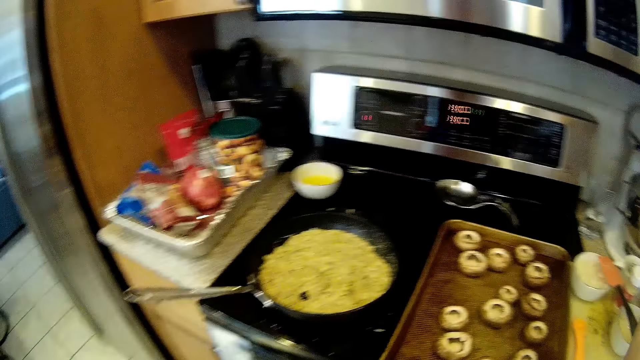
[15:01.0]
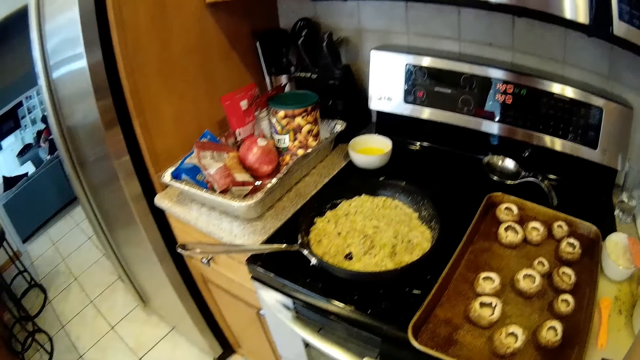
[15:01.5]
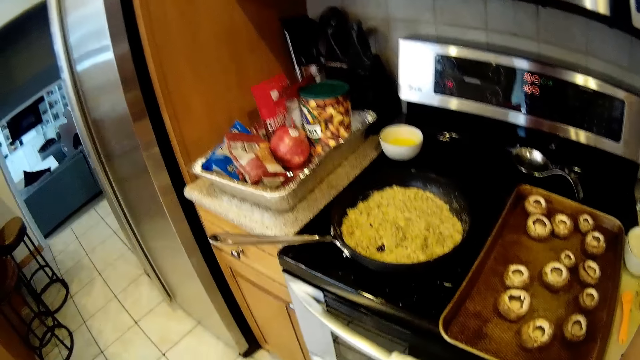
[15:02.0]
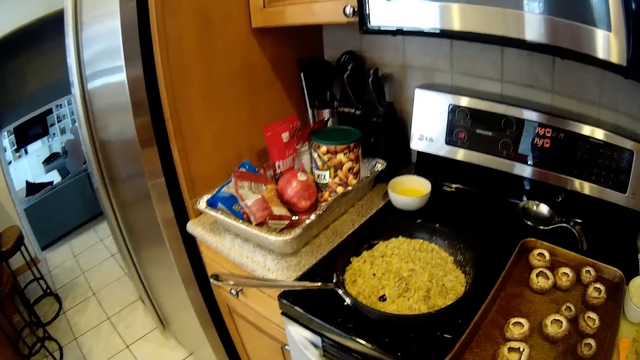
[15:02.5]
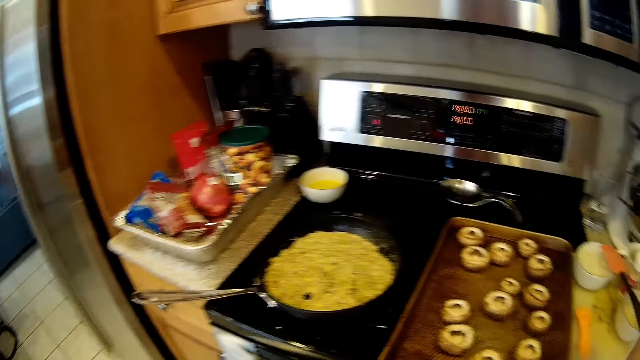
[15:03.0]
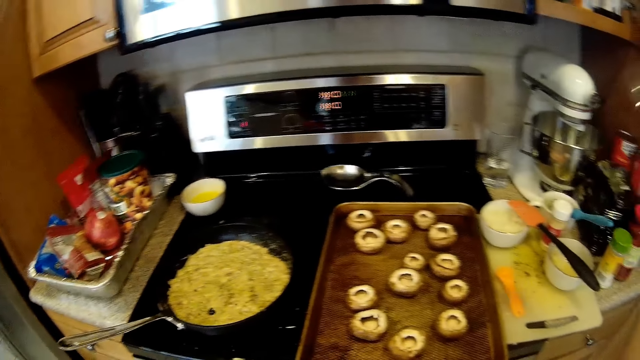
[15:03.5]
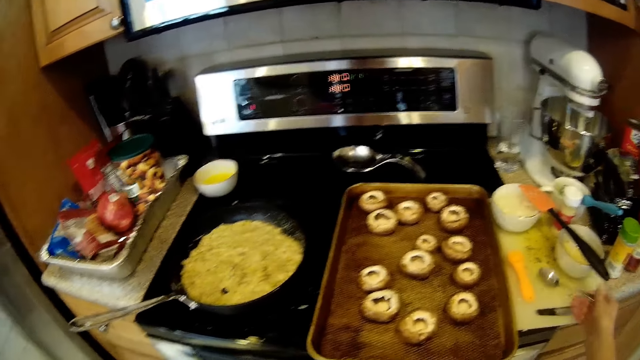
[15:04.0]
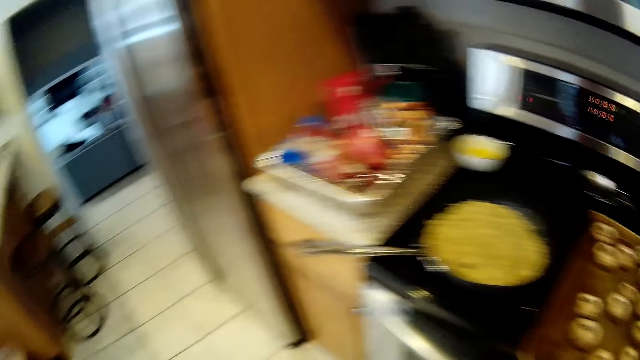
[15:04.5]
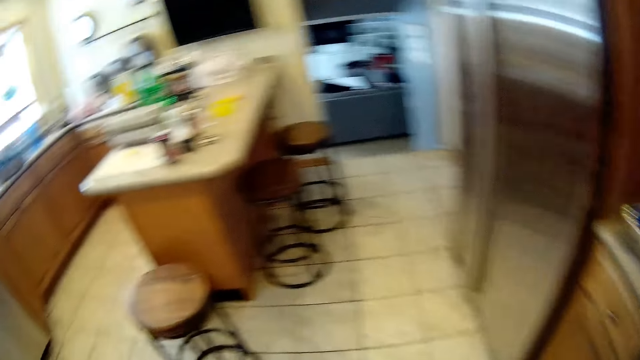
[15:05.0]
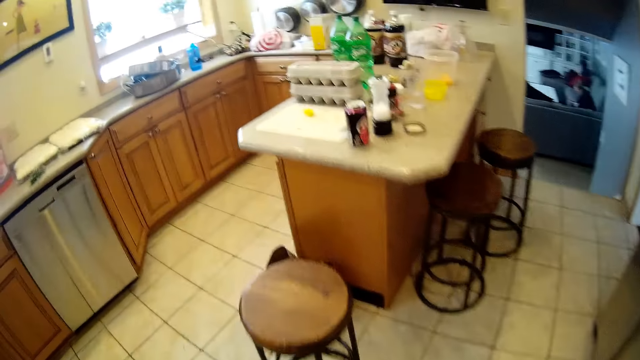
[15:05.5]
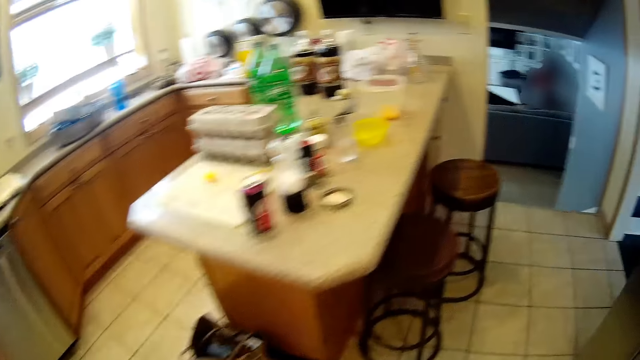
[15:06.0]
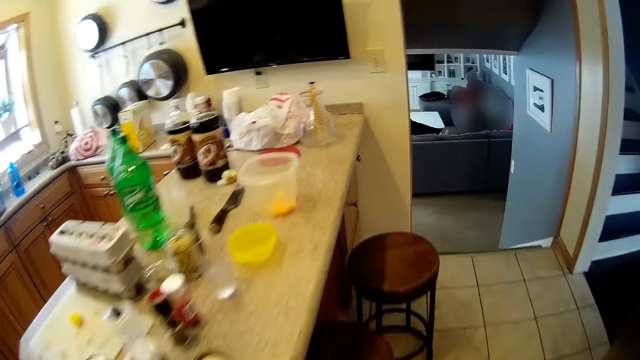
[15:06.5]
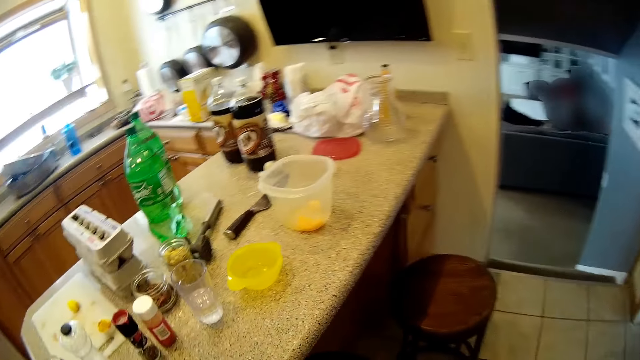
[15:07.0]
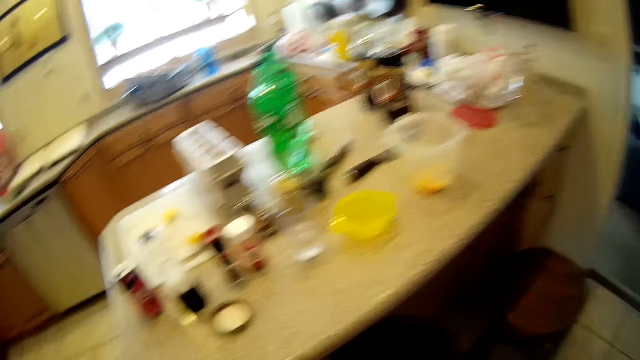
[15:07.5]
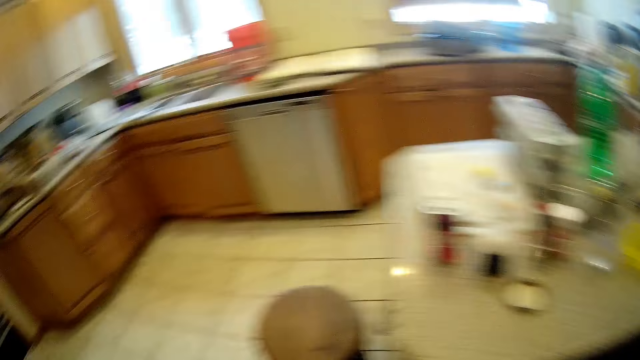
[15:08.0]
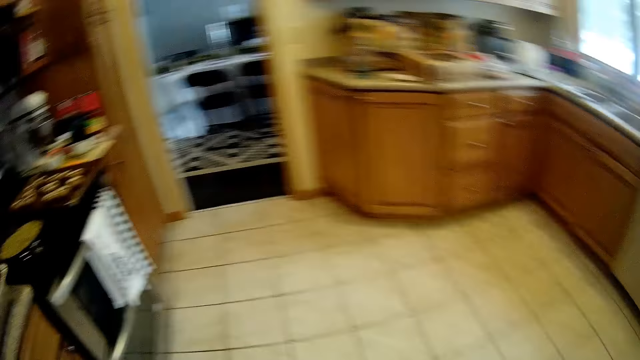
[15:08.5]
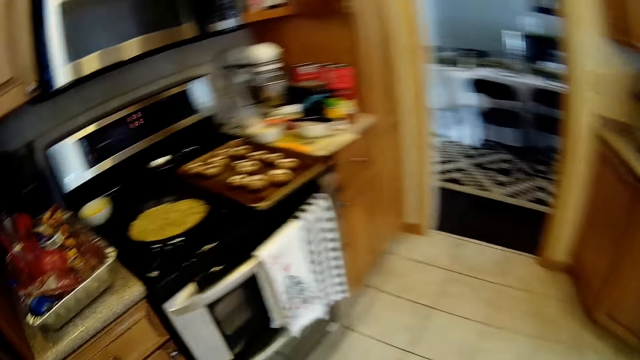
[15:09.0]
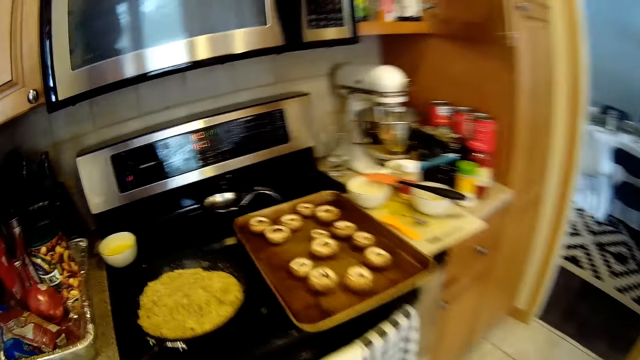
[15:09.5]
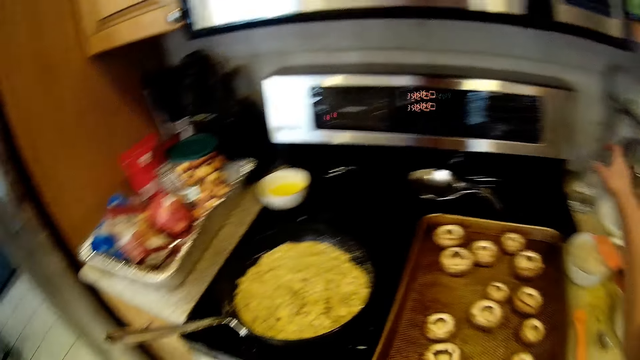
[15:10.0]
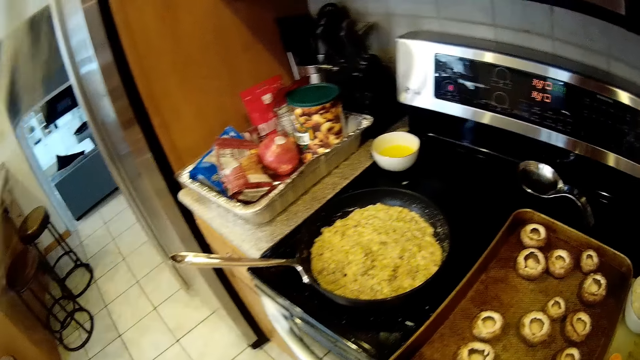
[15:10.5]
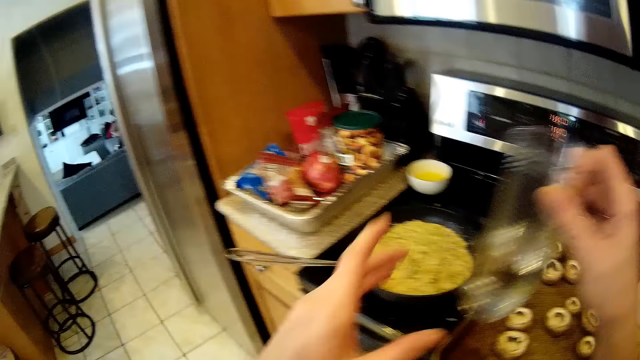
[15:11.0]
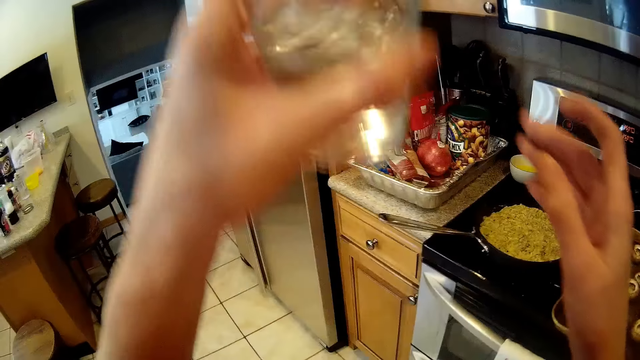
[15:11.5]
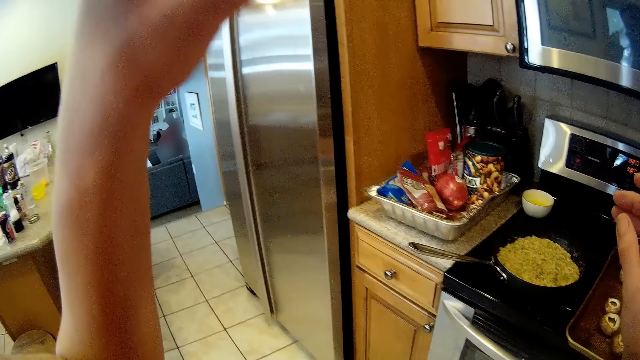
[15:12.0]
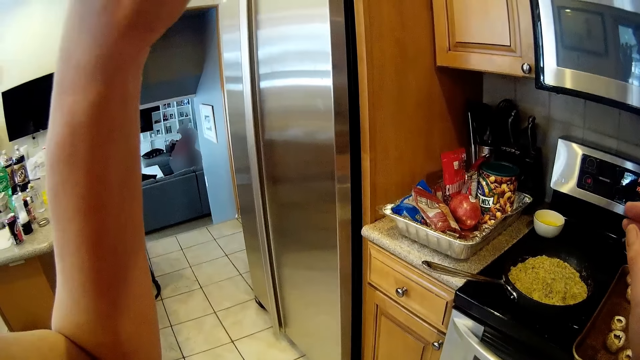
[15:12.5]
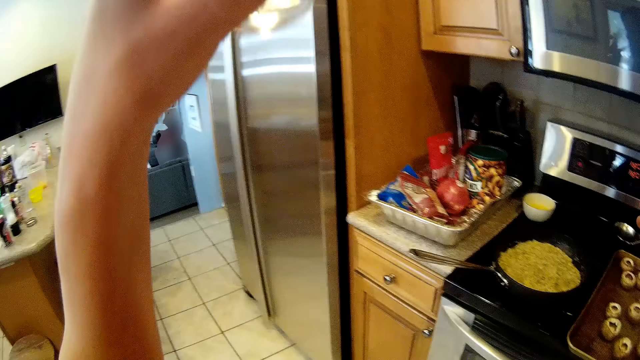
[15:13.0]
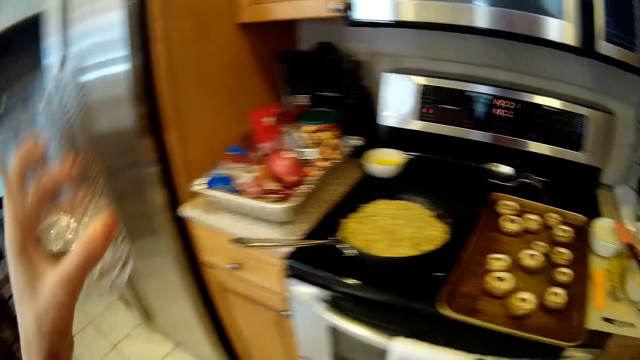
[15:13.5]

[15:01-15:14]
The camera wearer drops the spoon on the kitchen slab. They walk towards the kitchen island. They walk to the gas cooker. They take the cup from the kitchen slab. They drink water from the cup.

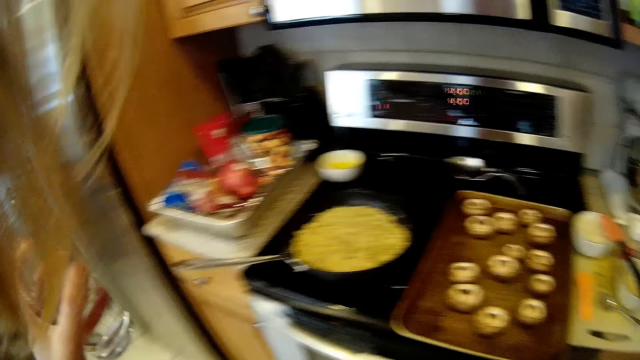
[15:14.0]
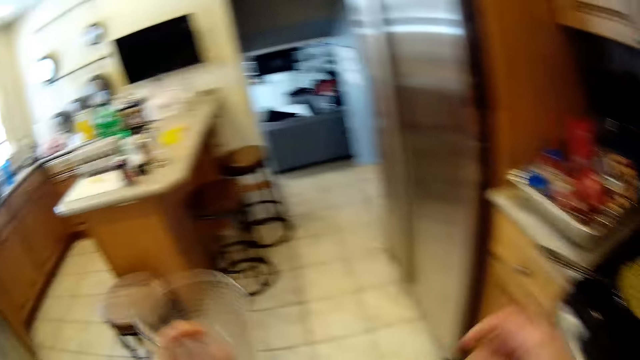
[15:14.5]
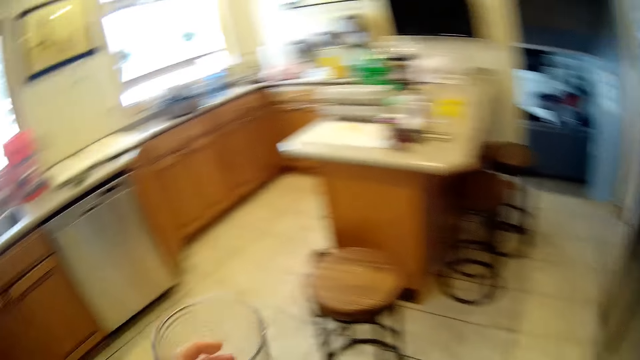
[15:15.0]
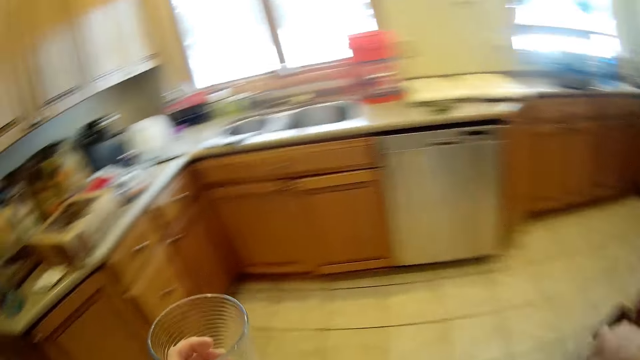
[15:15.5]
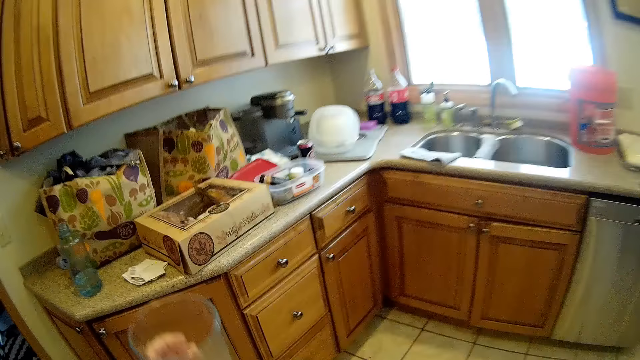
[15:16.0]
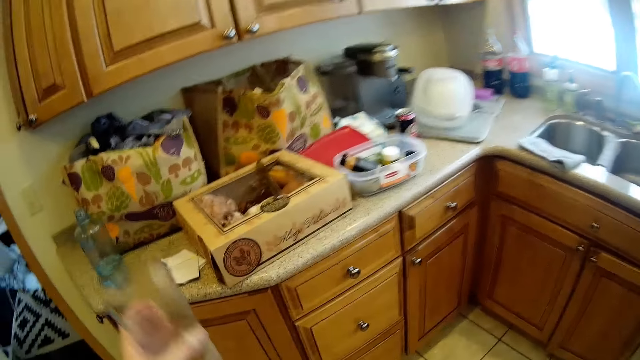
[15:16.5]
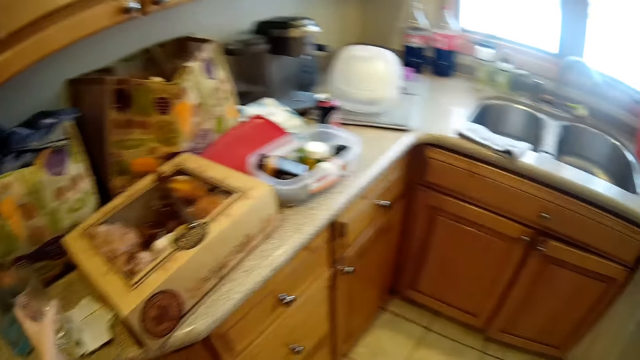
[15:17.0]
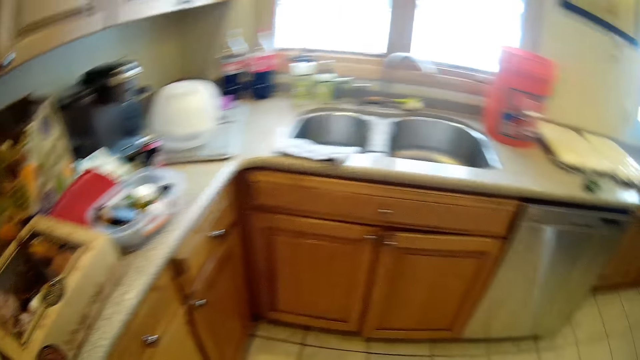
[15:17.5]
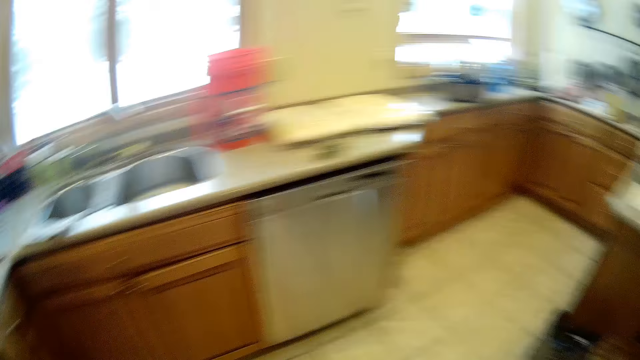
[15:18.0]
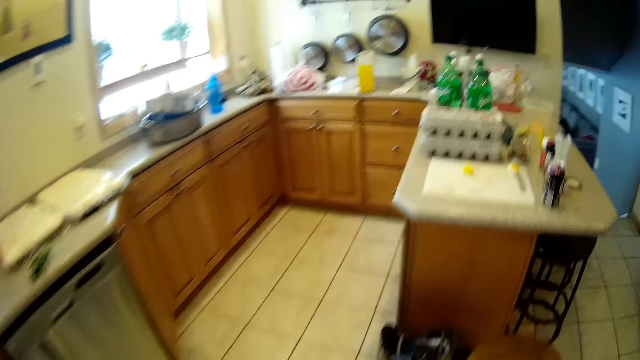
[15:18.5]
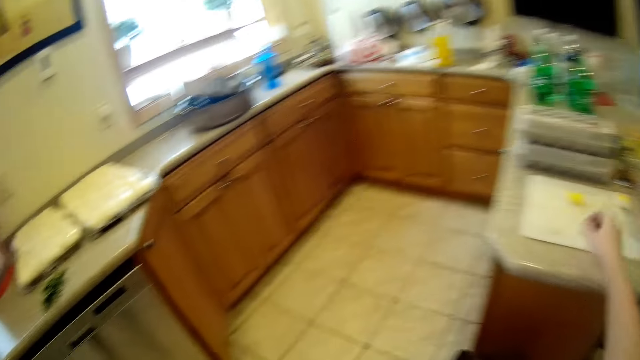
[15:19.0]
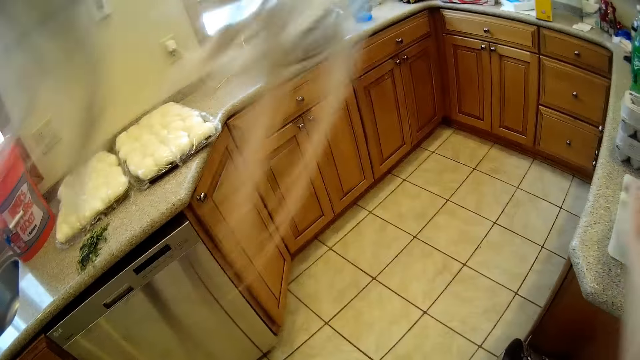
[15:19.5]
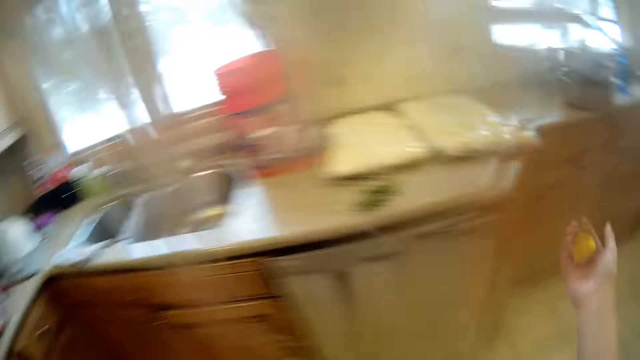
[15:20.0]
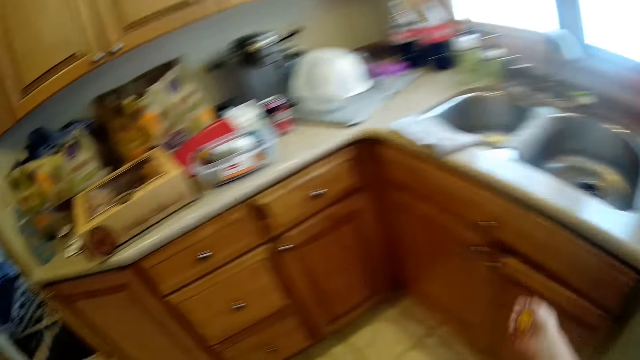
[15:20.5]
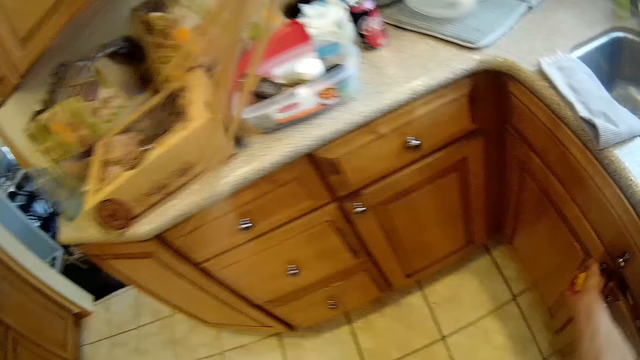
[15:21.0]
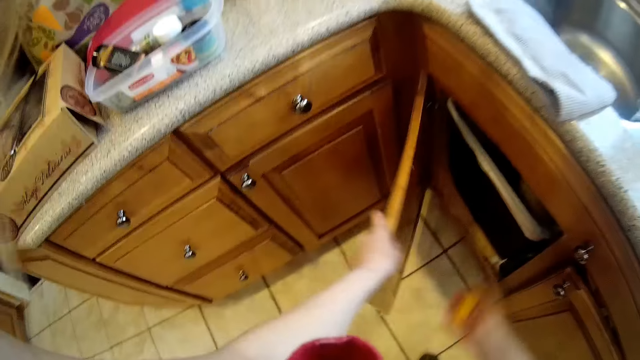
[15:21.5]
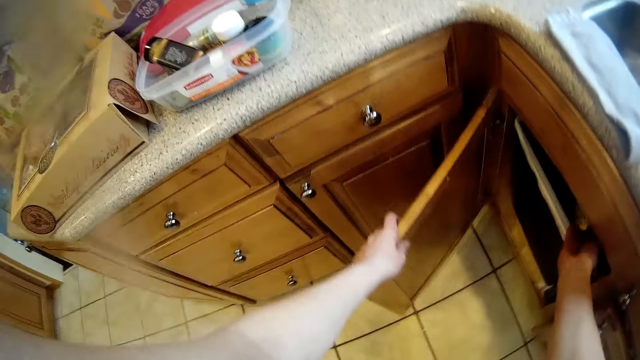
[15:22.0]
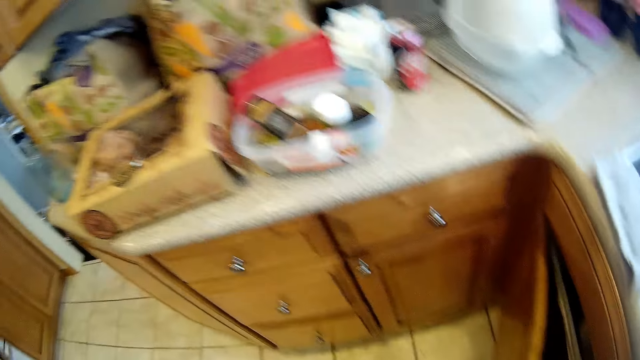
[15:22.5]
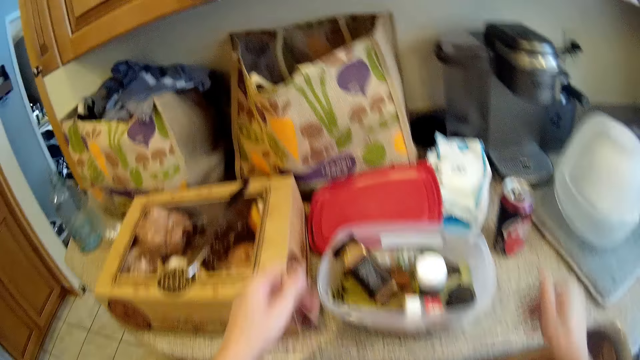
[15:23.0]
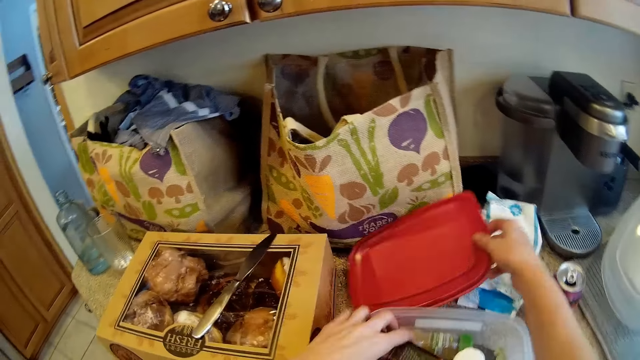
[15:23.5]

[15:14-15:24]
The camera wearer walks towards the cupboard. They drop the cup on the kitchen slab. They walk towards the kitchen island. They pick a cover from the island. They walk towards the cupboard. They open the cupboard door. They drop the cover in the trash can. They close the cupboard. They pick a cover from the kitchen slab.
